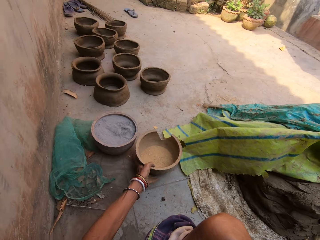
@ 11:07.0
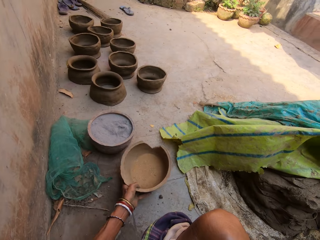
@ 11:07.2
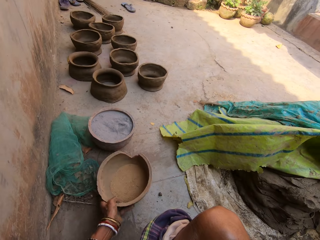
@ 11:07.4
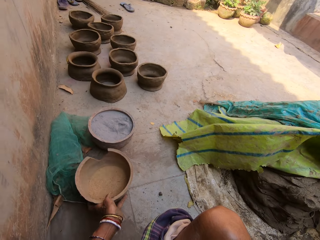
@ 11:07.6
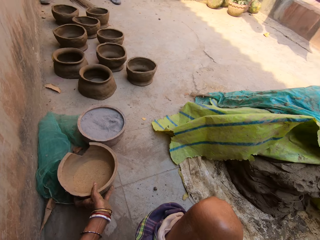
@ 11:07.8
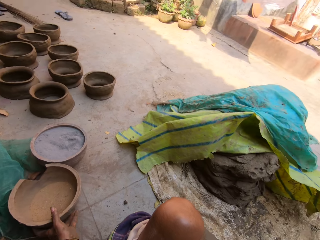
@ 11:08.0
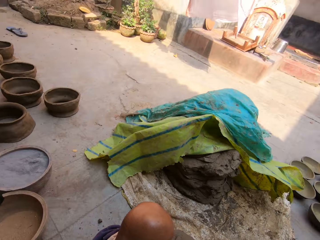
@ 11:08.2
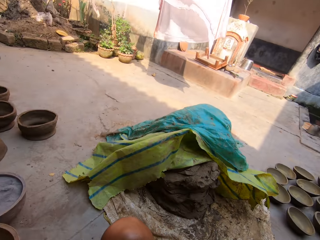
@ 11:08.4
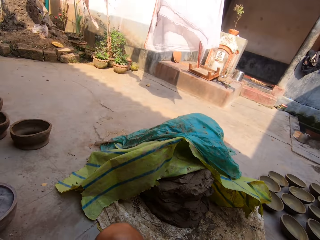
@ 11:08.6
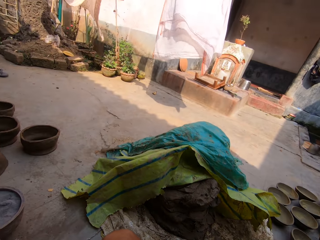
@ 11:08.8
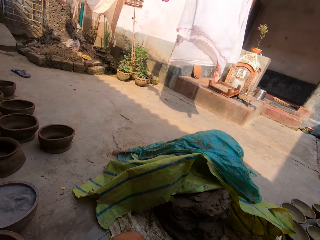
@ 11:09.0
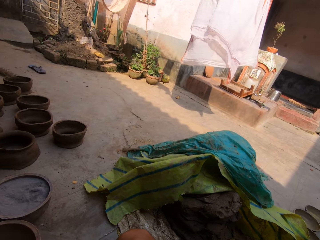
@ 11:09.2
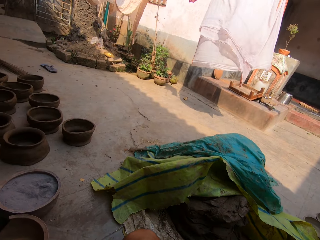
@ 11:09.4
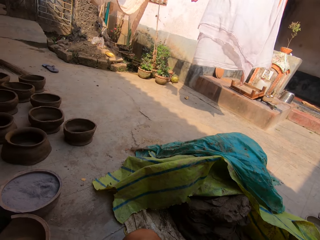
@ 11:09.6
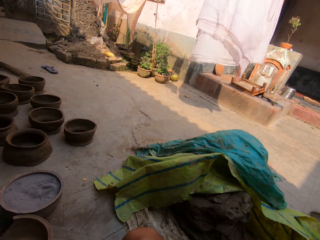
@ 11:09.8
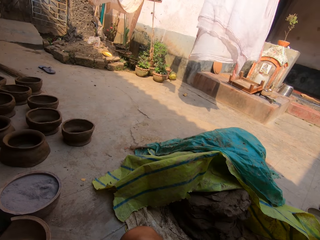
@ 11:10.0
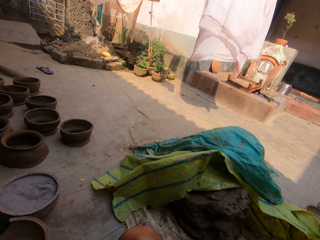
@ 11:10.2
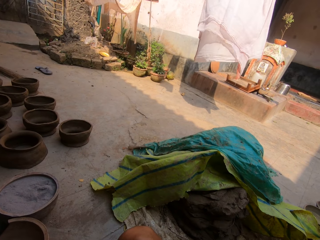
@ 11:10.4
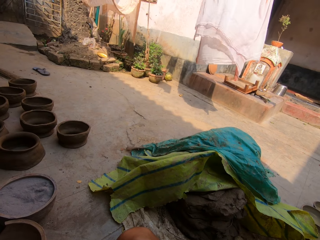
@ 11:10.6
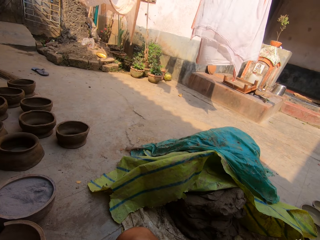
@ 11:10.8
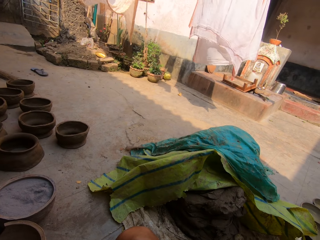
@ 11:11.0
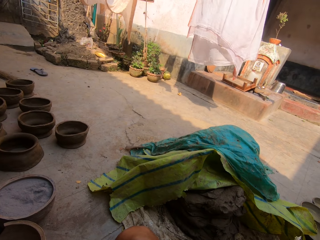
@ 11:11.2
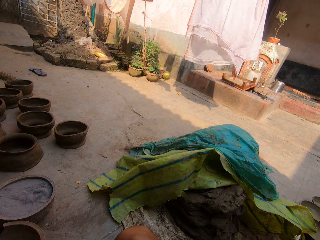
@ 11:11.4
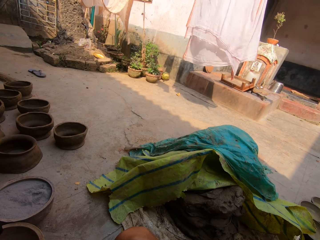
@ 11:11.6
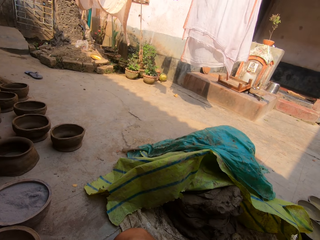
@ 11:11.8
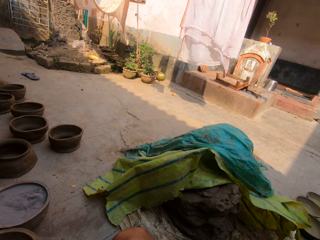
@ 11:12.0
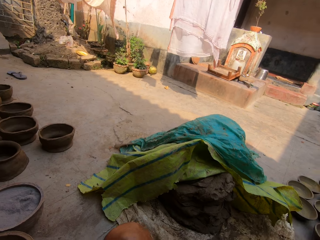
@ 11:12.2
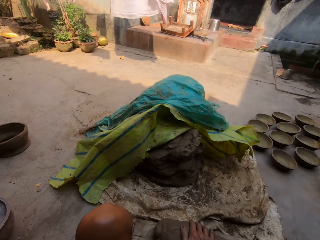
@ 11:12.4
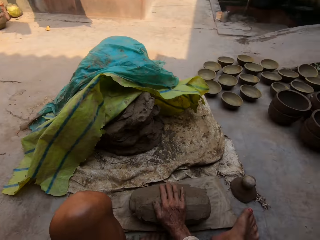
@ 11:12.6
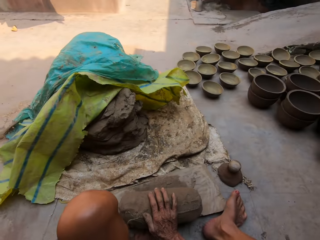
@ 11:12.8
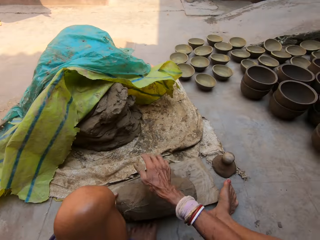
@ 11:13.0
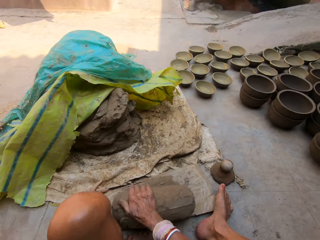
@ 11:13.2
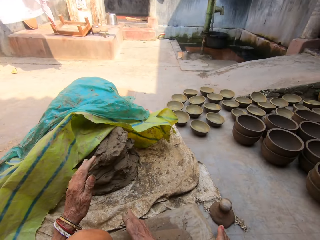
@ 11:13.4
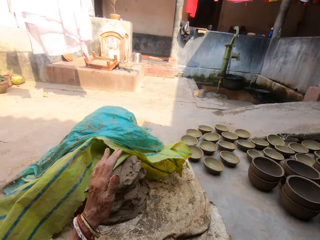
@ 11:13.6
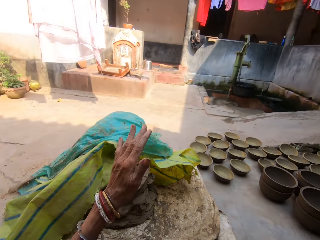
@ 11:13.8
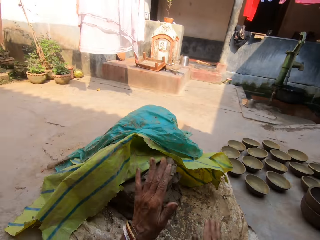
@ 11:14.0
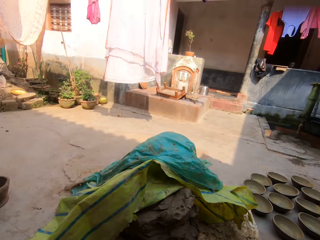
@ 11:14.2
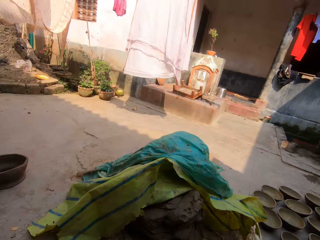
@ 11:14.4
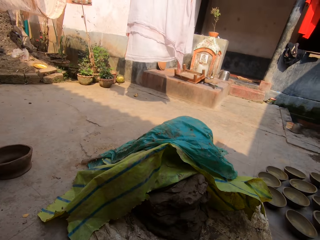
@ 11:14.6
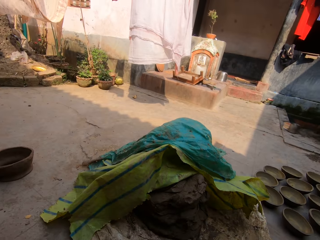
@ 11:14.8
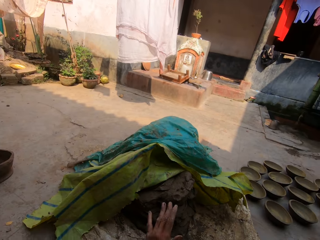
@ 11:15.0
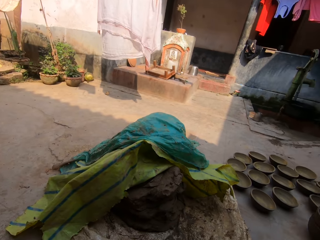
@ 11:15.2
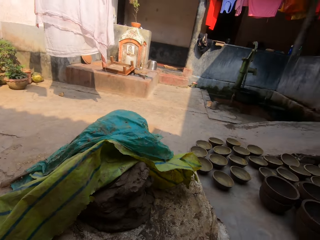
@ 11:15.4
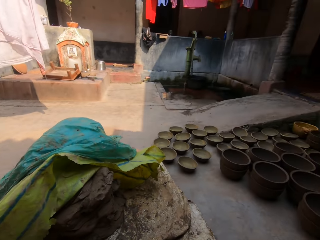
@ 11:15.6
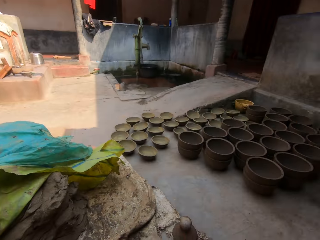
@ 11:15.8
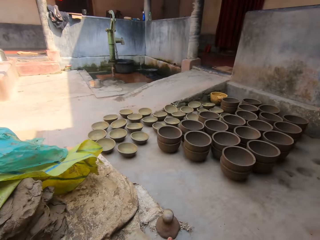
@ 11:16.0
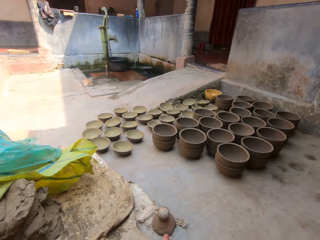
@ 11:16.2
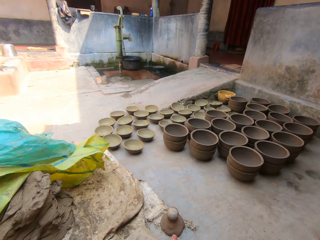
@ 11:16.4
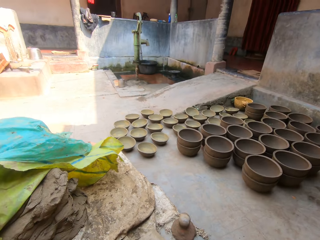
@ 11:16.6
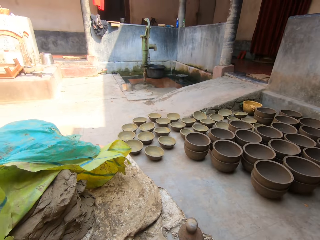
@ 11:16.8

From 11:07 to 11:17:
The camera wearer moves the pottery on the ground. She molds the clay. She hits the clay with her hands.

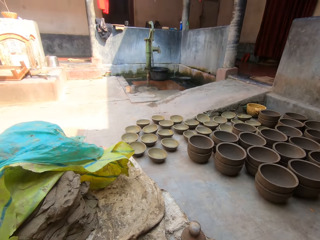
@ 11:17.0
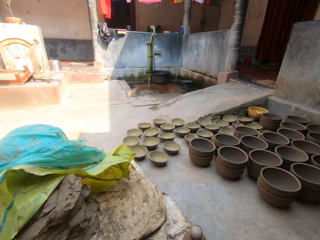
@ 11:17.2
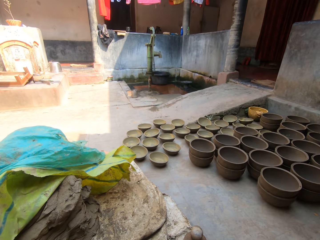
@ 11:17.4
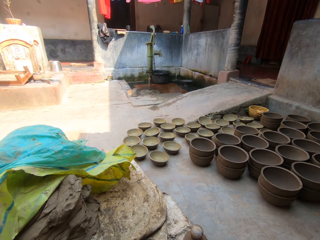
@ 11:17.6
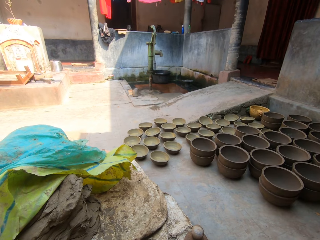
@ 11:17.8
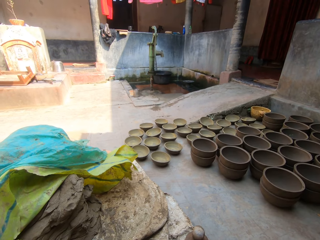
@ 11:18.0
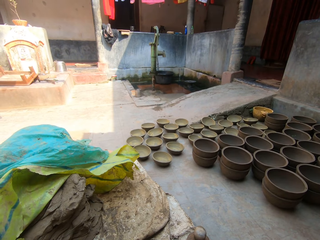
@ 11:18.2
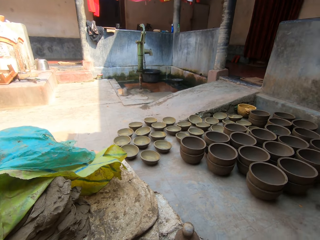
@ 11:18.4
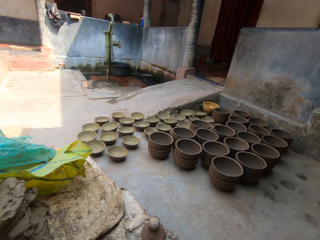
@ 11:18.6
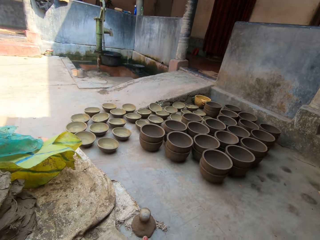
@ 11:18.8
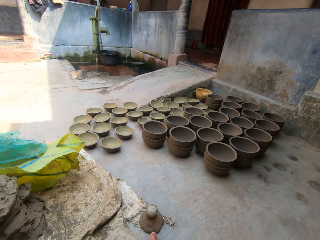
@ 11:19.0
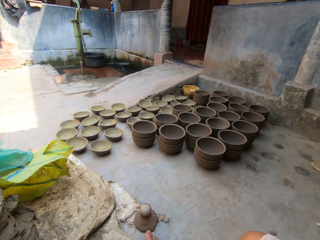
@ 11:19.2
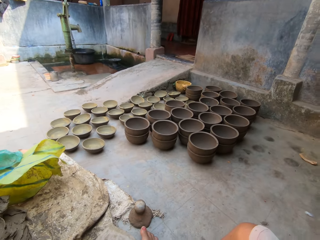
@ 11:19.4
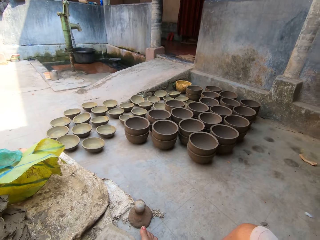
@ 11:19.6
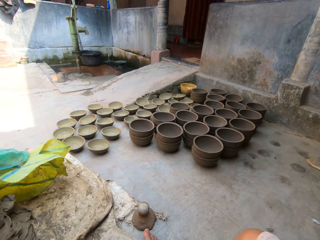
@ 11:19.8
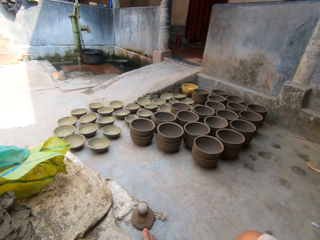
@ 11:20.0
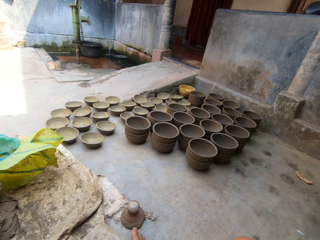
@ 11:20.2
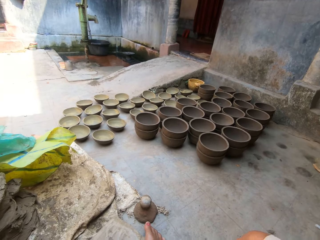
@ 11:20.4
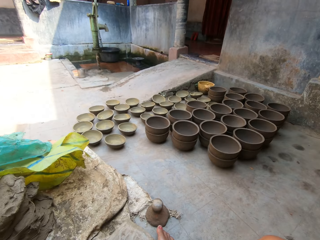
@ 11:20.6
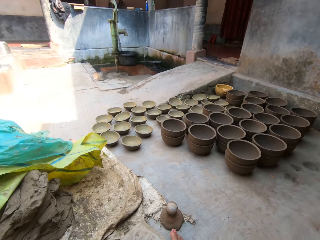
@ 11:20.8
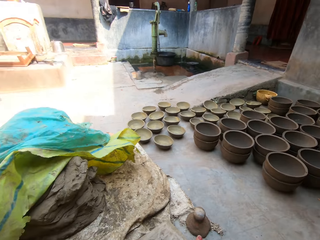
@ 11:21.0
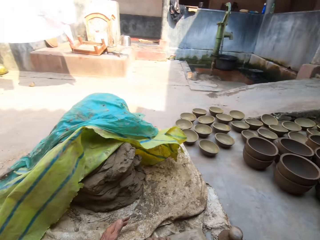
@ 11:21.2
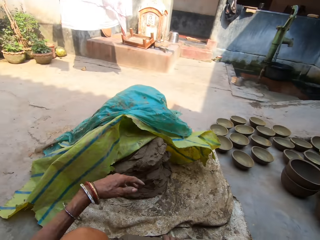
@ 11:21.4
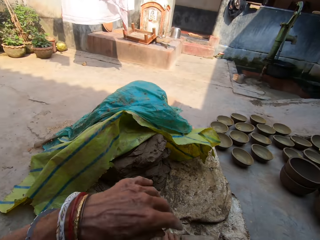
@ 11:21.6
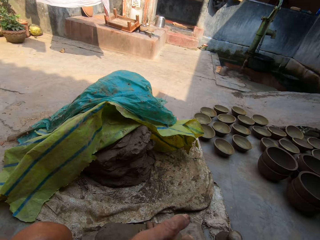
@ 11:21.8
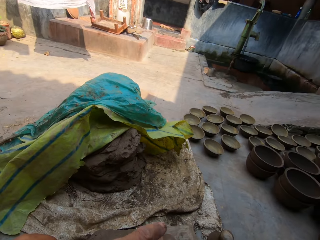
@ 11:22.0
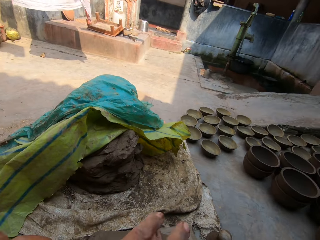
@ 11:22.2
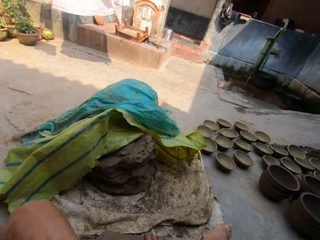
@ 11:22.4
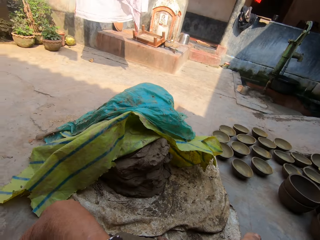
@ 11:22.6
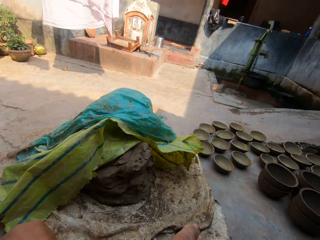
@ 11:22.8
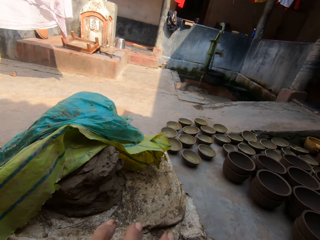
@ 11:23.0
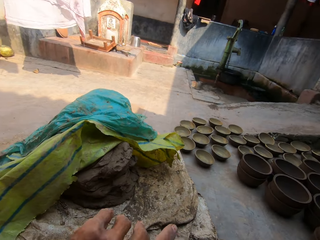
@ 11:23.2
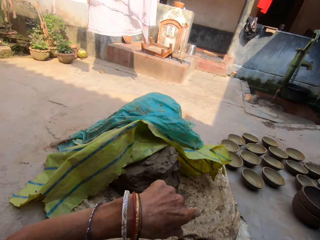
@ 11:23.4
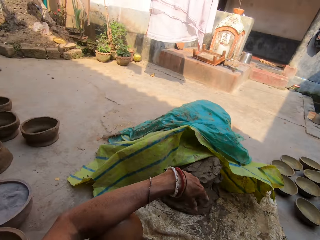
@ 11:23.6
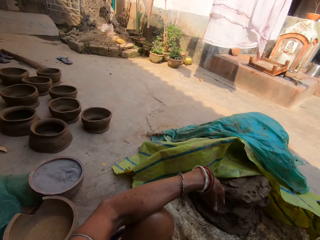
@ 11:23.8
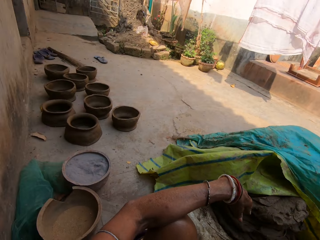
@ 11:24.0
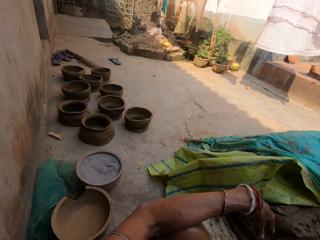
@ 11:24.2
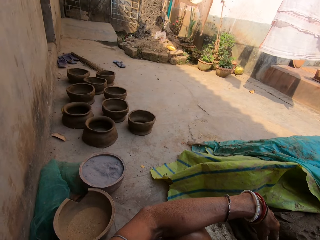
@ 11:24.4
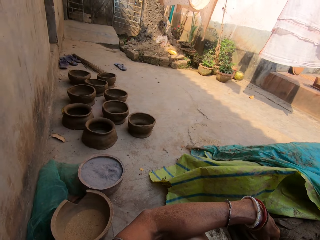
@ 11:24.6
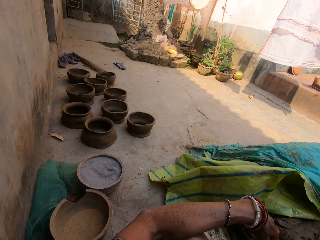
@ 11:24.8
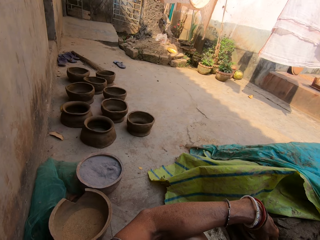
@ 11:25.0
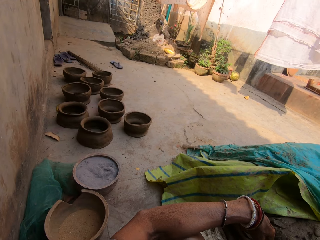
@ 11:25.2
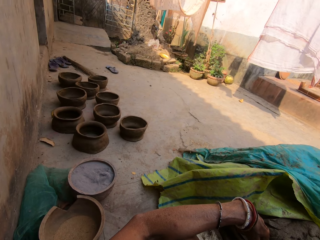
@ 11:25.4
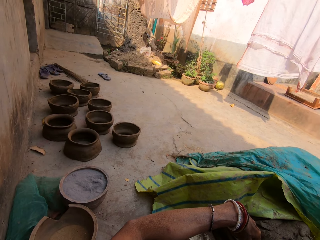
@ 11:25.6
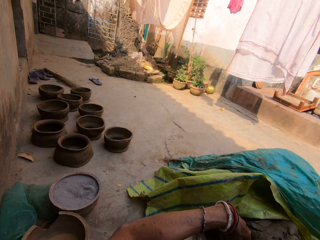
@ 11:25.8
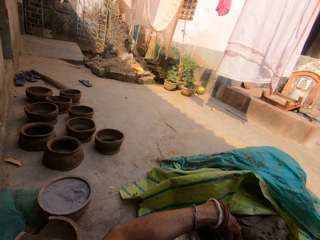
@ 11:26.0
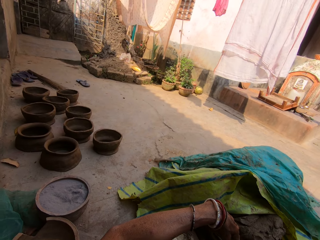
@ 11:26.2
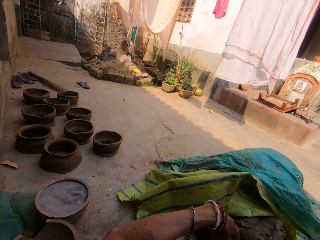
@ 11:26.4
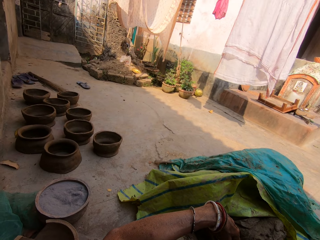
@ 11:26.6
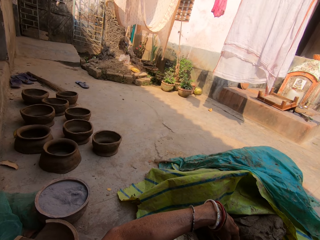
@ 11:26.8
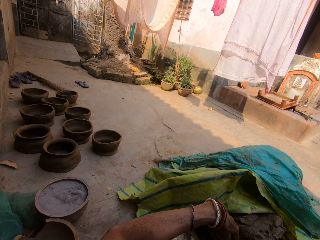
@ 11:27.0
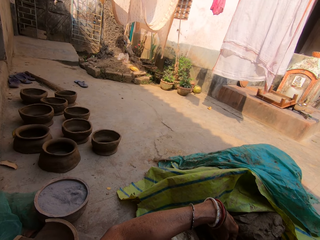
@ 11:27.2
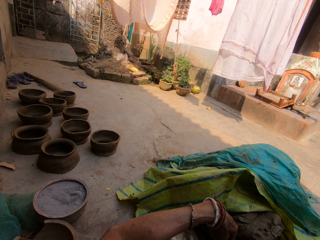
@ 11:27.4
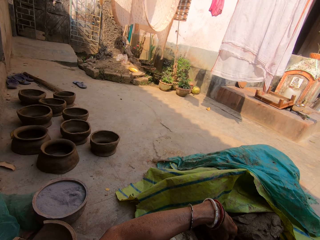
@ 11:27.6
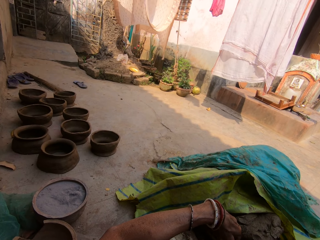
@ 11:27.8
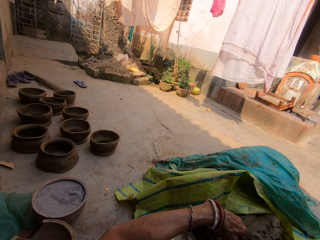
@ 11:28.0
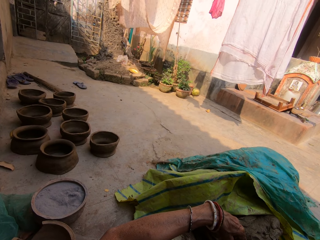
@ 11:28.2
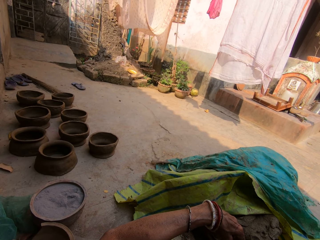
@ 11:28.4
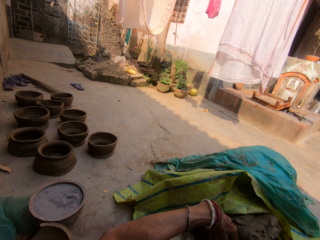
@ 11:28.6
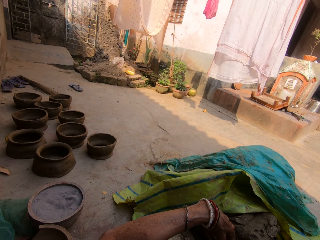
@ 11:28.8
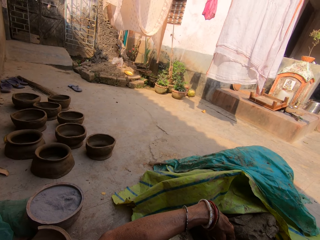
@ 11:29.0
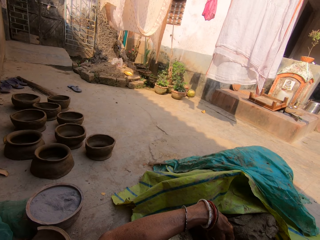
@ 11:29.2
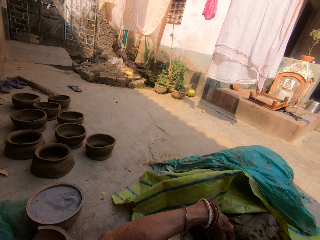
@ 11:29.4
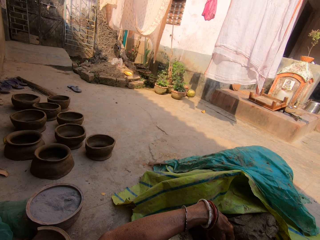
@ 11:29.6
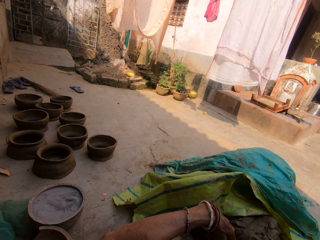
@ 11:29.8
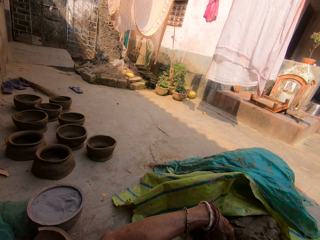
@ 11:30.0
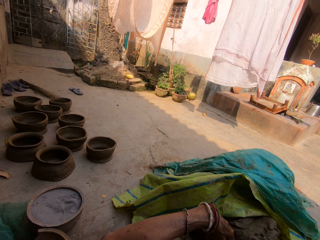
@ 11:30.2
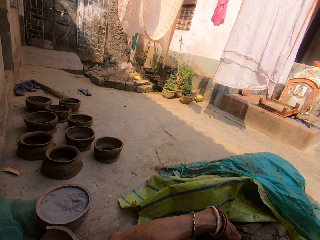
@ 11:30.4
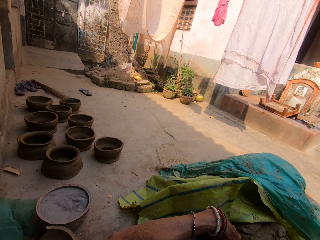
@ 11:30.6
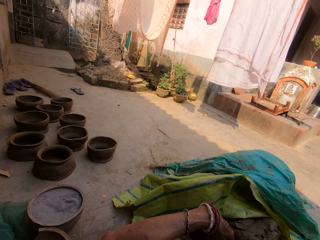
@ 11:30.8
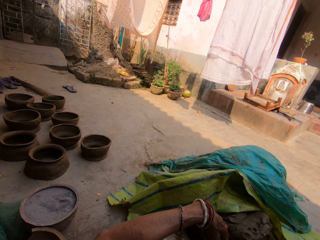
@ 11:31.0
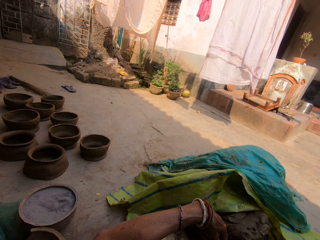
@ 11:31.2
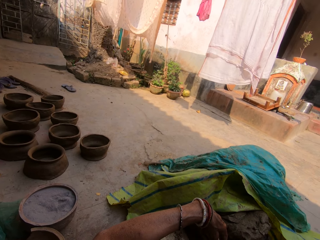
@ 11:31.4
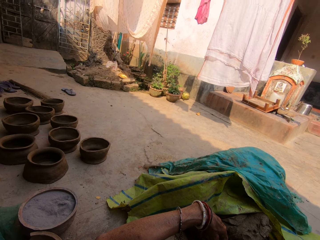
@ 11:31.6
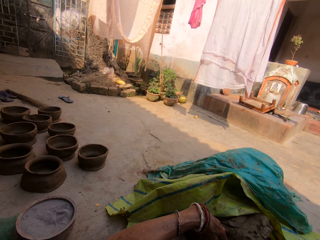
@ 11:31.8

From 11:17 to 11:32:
The camera wearer talks. She moves her left hand.
